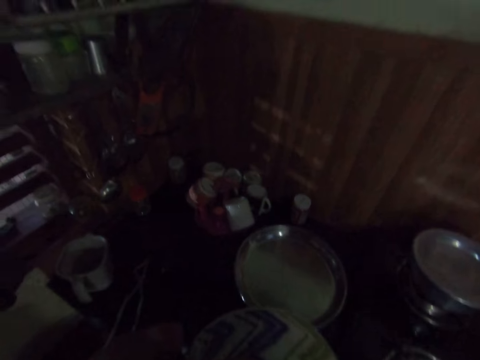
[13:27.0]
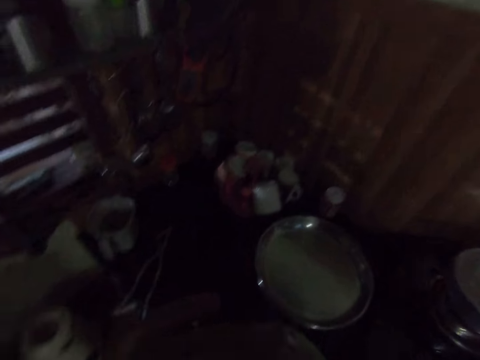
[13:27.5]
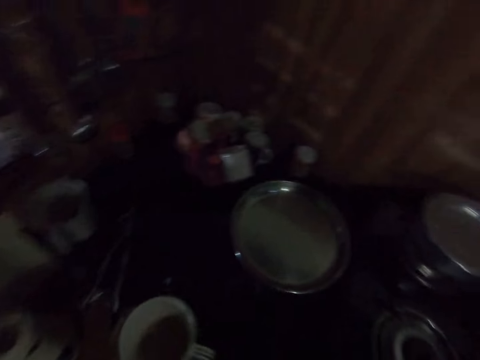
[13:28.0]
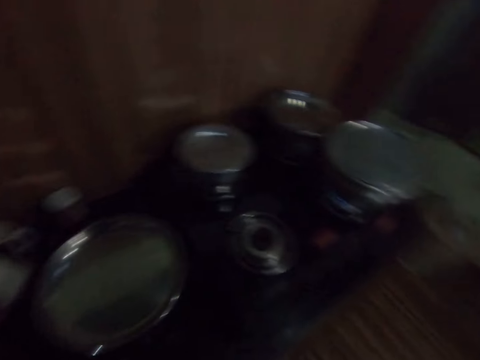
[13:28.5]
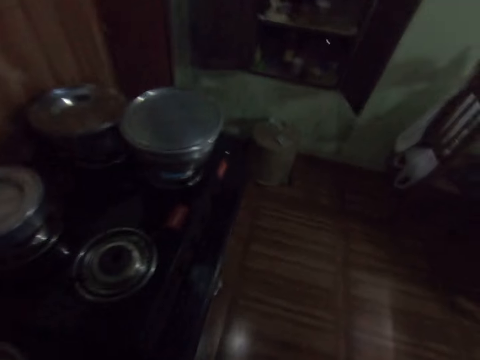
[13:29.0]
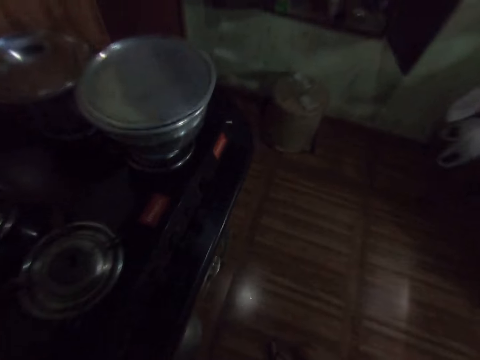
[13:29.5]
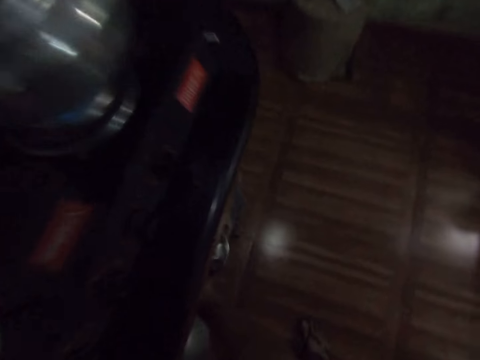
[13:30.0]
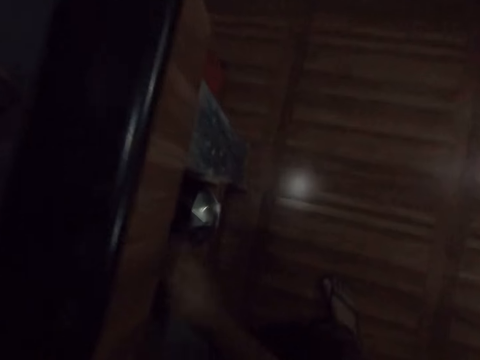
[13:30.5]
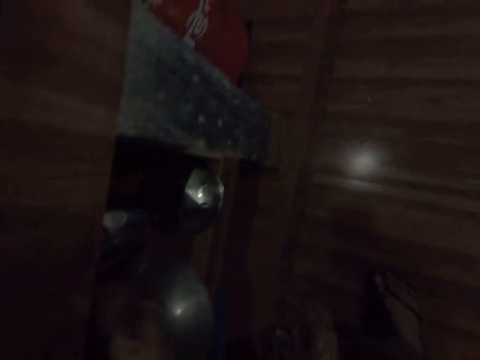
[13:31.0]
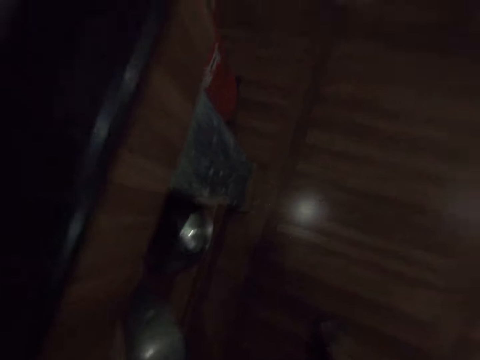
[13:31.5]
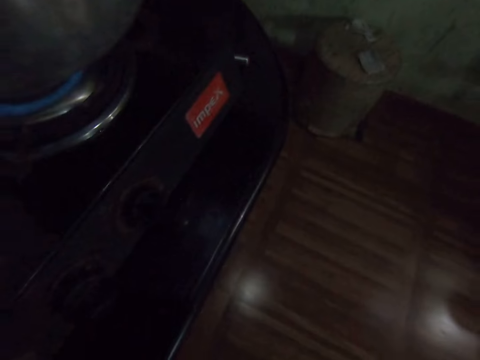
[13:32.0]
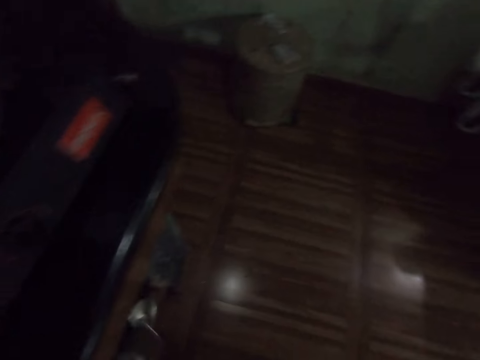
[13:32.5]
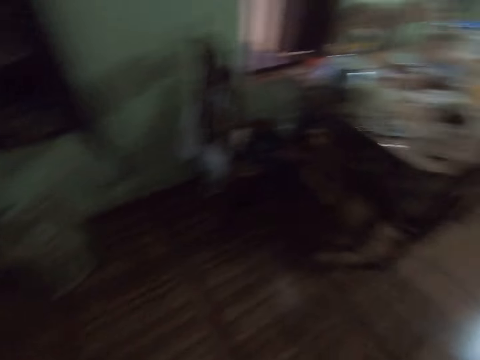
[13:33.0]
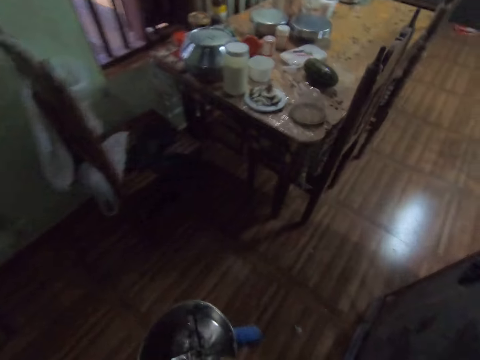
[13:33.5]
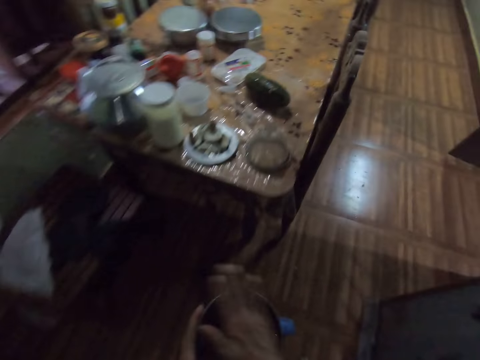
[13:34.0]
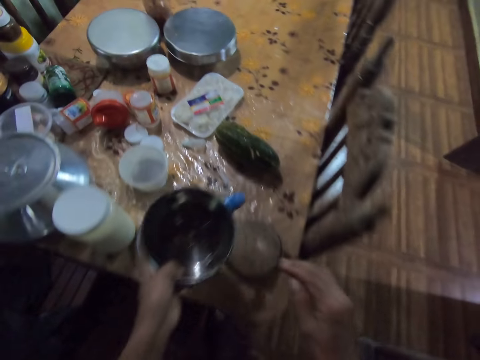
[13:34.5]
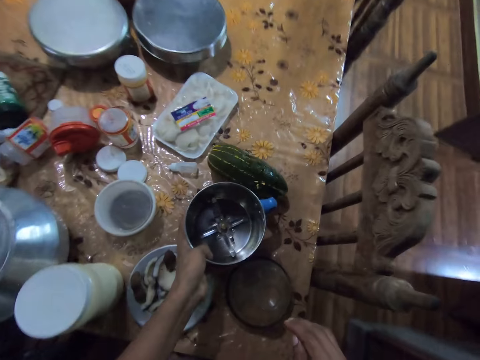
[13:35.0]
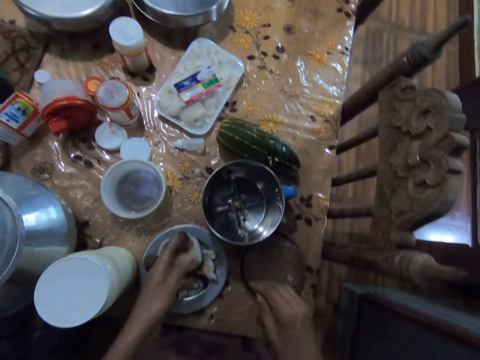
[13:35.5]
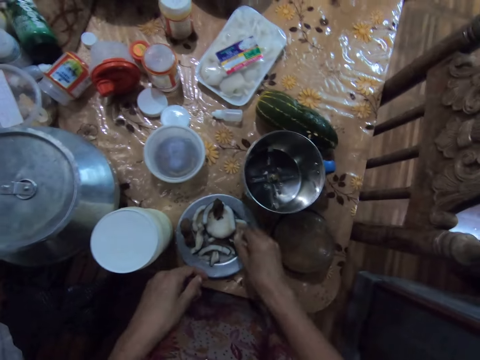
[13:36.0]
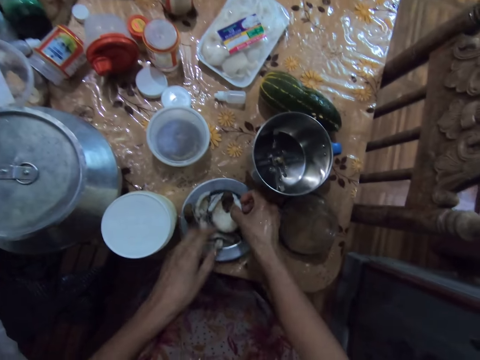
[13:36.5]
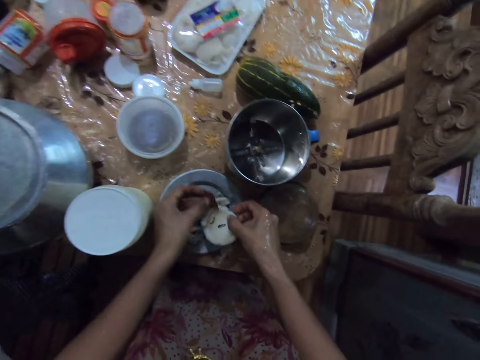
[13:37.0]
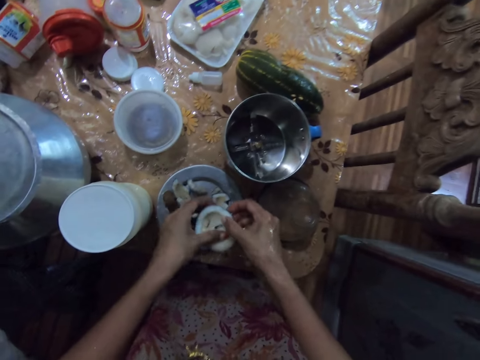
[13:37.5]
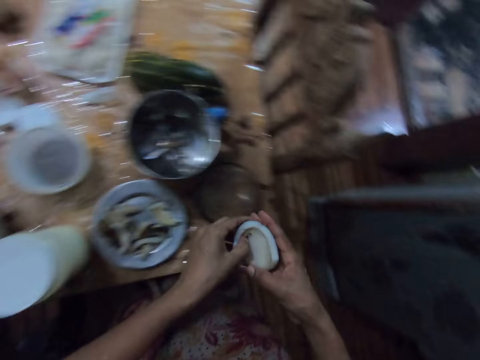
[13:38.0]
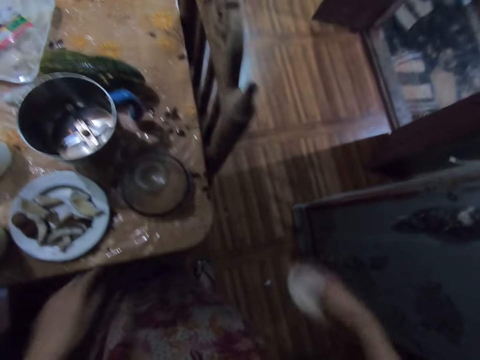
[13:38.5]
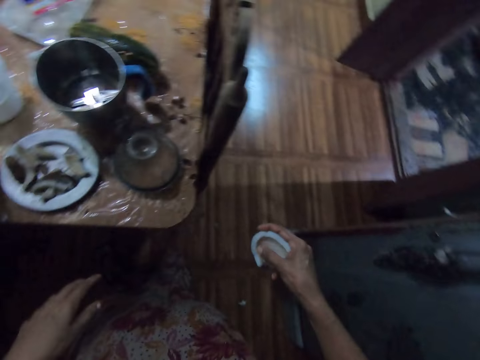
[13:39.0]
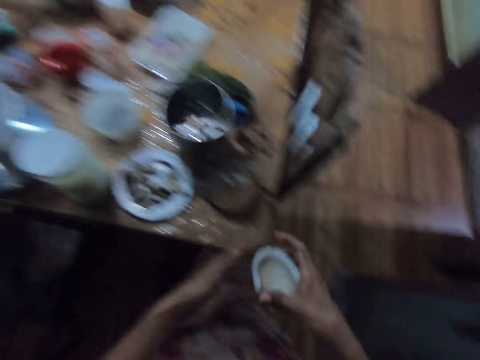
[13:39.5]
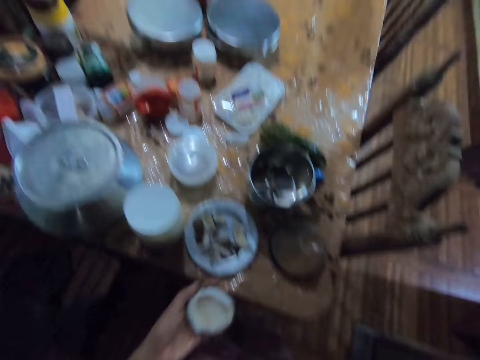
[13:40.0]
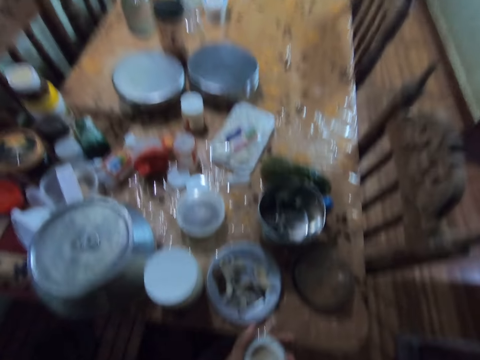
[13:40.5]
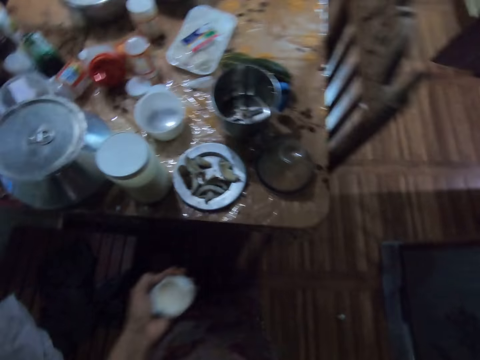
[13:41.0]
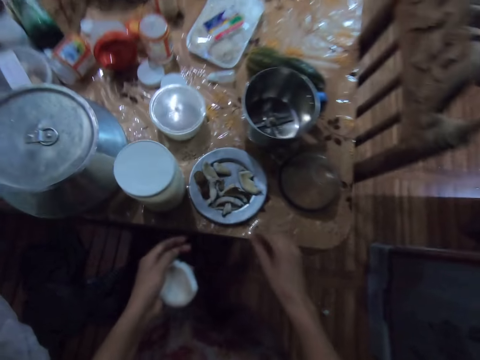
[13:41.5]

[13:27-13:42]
The camera wearer drops the cup of tea on the slab with her left hand. She picks a blender from a cabinet with her left hand. She cleans the blender in her left hand with her right hand. She drops the blender on the table with her left hand. She puts the pot on the table. She picks a coconut from a plate with her right hand. She picks a coconut from the coconut in her right hand with her left hand. She drops the coconut on the plate with her left hand. She cleans the coconut in her right hand with her left hand. She shakes off dirt from the coconut with her right hand. She passes the coconut from her right hand to her left hand.

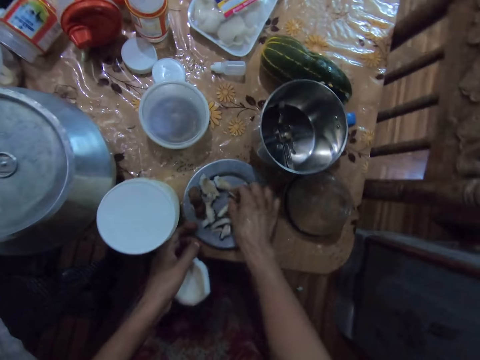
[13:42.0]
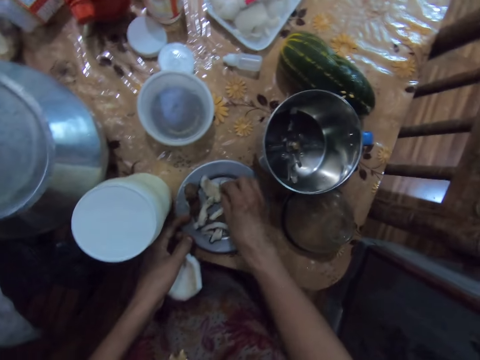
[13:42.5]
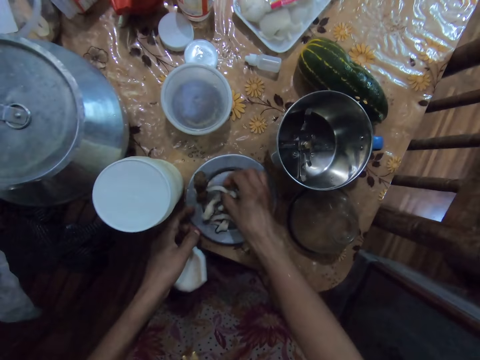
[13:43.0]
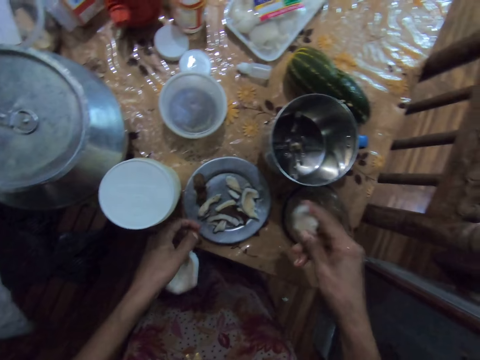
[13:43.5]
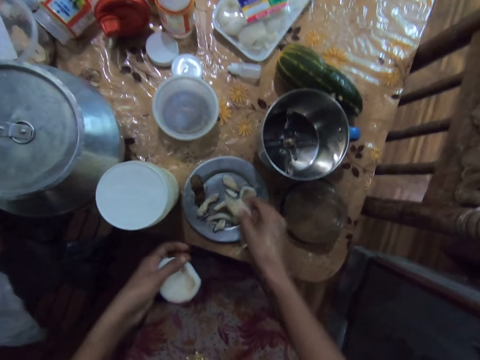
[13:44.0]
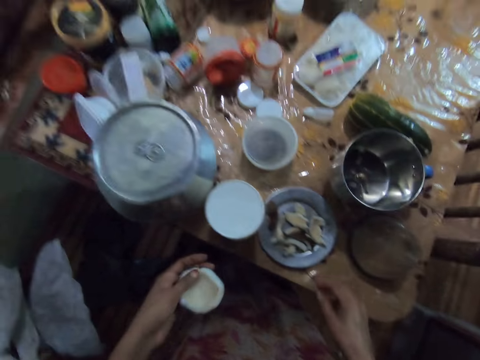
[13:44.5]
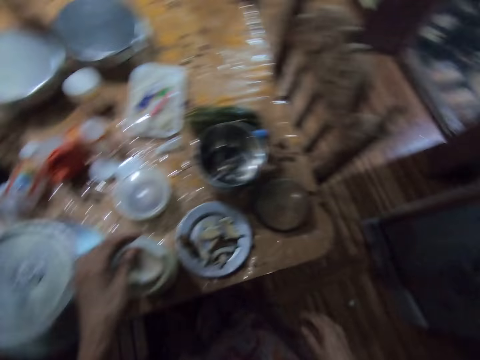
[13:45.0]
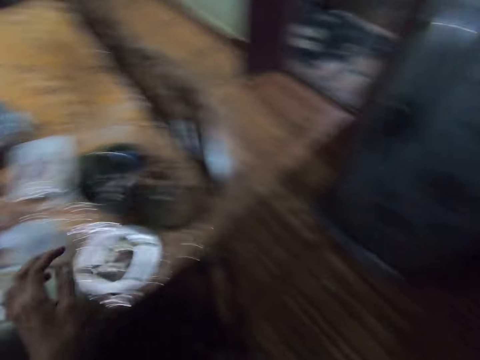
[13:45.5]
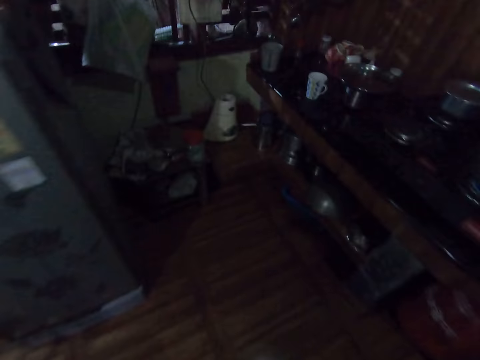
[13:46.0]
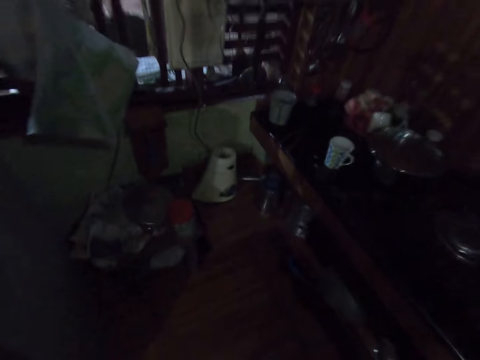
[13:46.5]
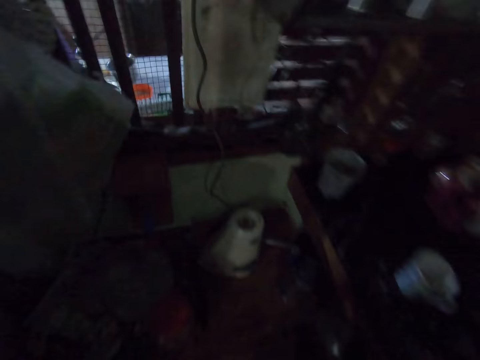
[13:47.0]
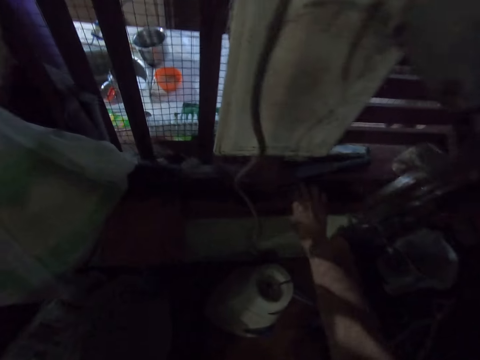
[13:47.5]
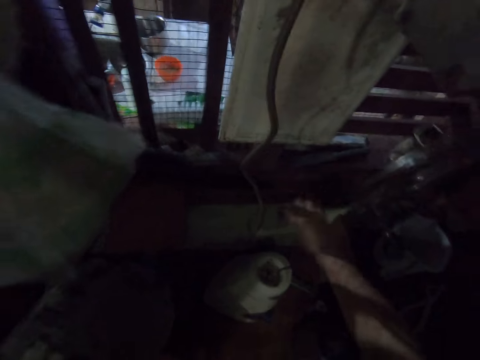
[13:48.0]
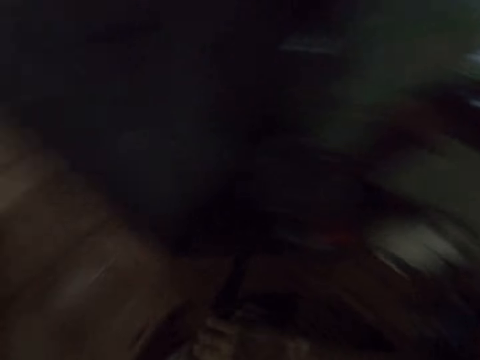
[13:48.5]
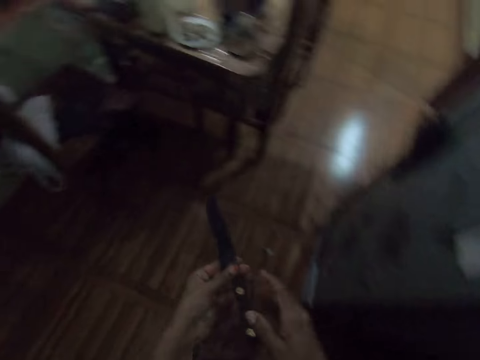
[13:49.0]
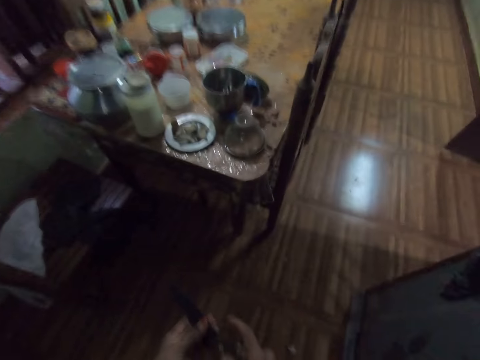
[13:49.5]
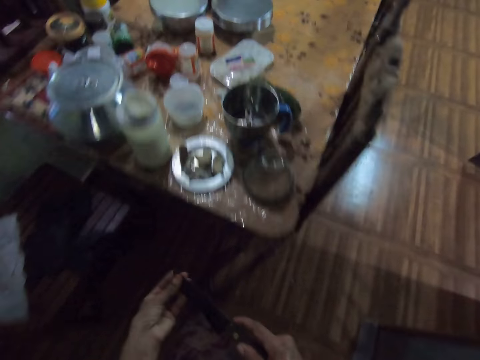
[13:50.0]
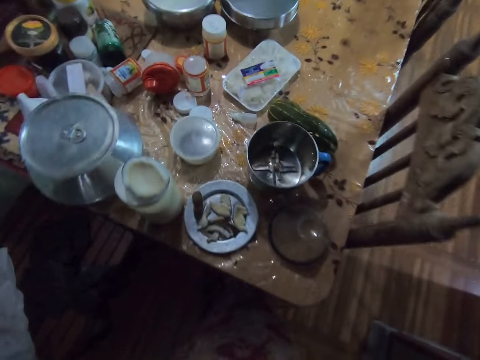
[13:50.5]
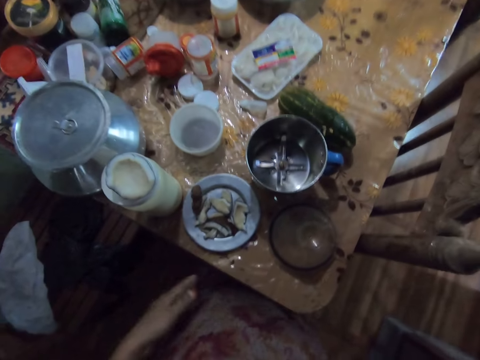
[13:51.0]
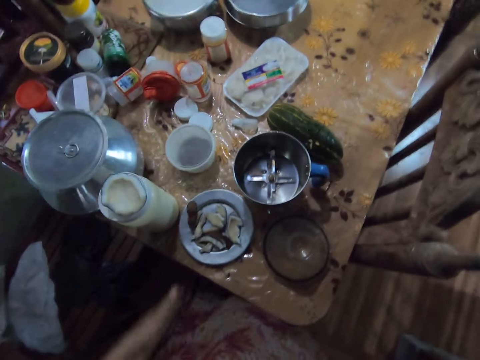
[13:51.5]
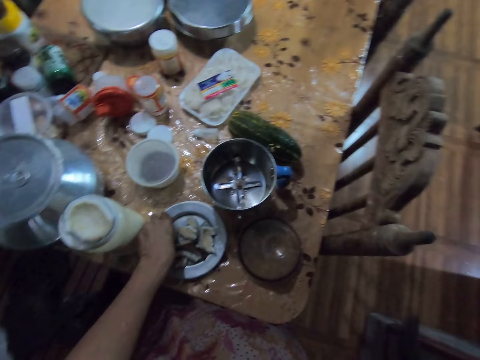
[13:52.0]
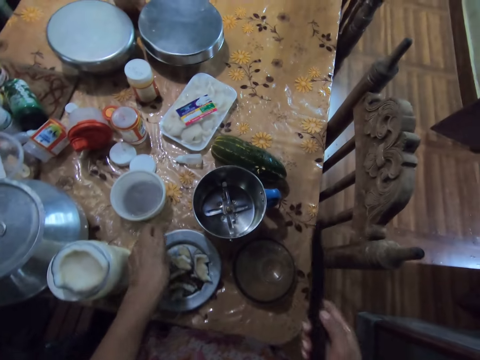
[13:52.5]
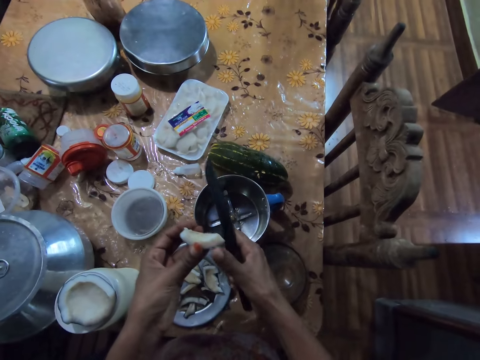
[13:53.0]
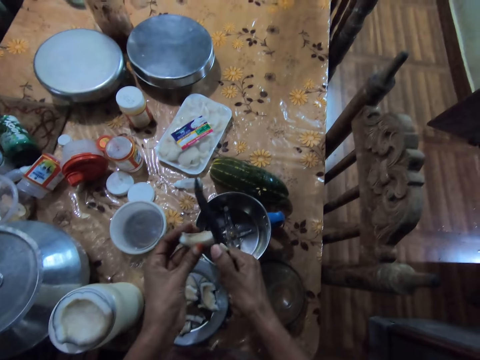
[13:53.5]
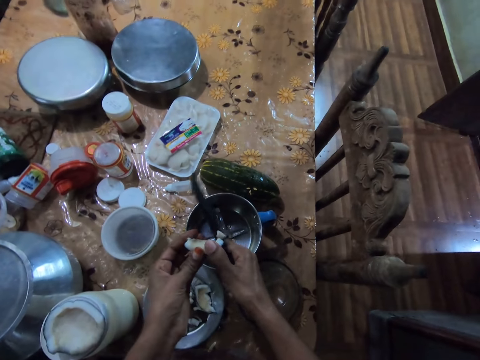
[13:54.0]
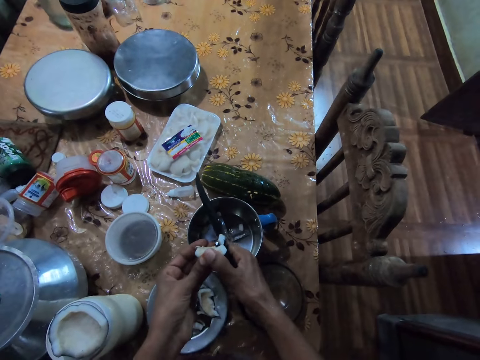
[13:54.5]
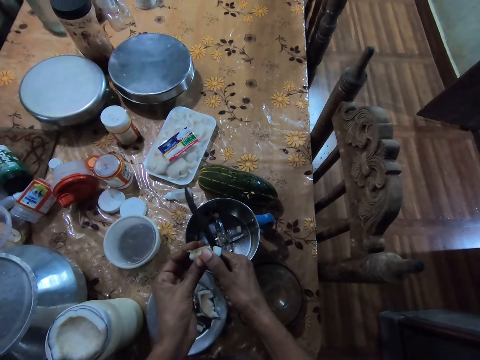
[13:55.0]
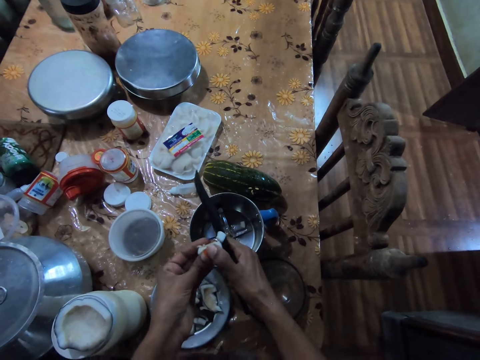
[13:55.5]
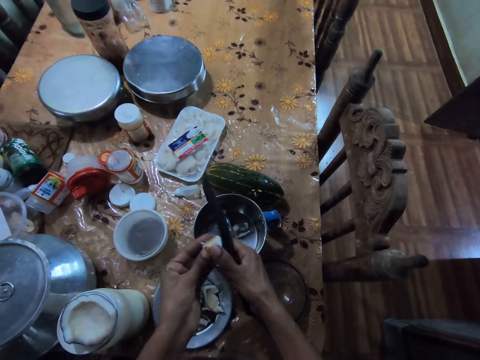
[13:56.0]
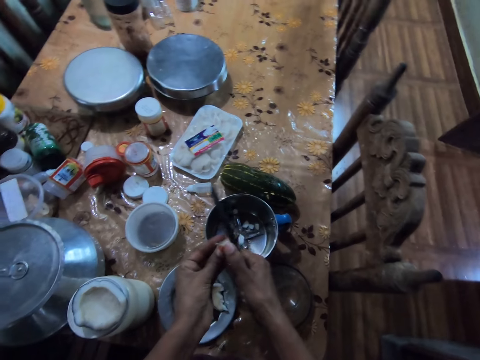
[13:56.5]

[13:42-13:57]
The camera wearer moves some coconuts in the plate with her right hand. She picks a coconut from the plate with her right hand. She drops the coconut on the plate with her left hand. She drops the coconut on the jar with her left hand. She drops the piece of coconut on a plastic container on the dining table with her left hand. She picks a knife from a table with her right hand. She holds the knife with both hands. She cleans the knife in her right hand with her left hand. She cleans her left hand with her cloth. She picks a piece of coconut from the plate on the dining table with her left hand. She slices the piece of coconut in her left hand into the blender cup on the dining table with the knife in her right hand.
